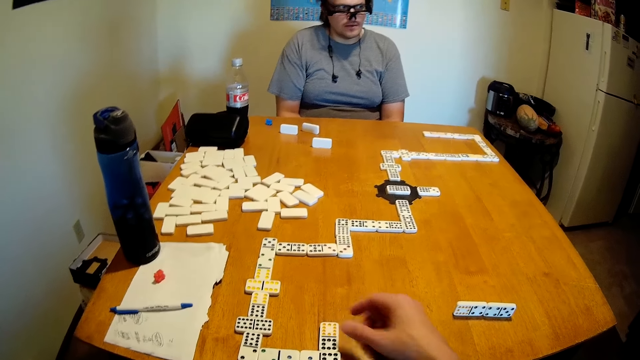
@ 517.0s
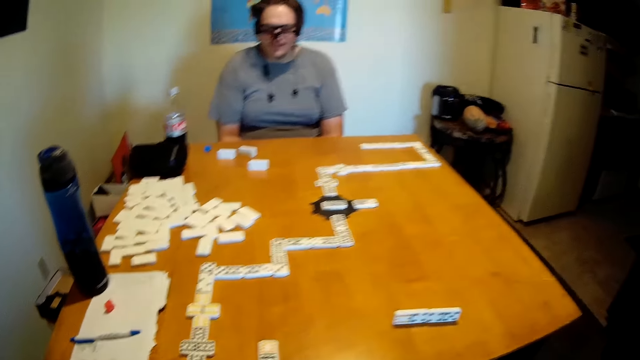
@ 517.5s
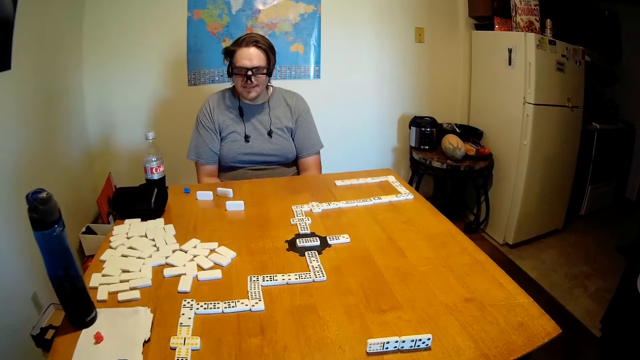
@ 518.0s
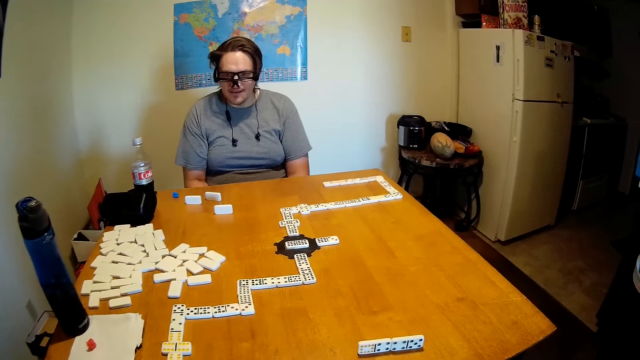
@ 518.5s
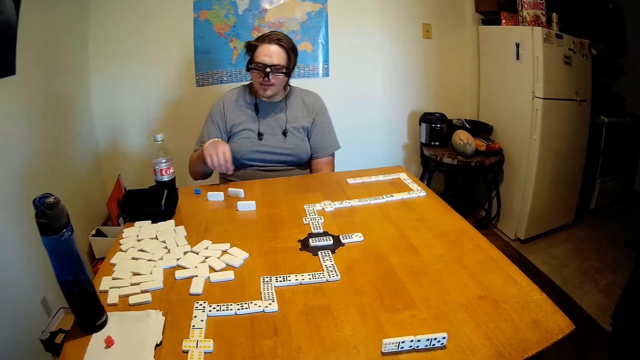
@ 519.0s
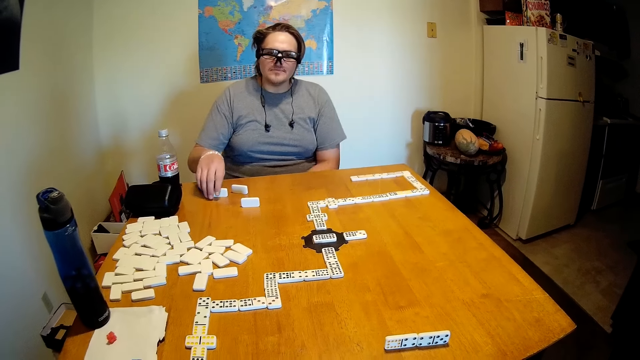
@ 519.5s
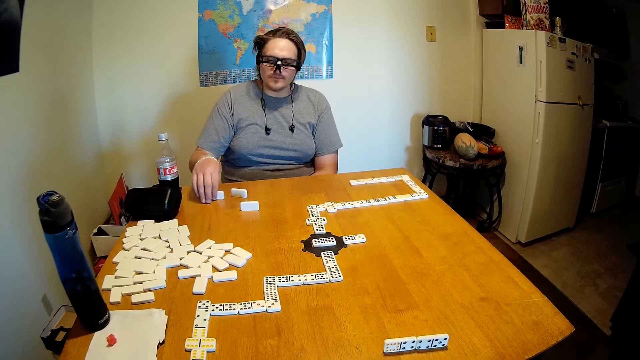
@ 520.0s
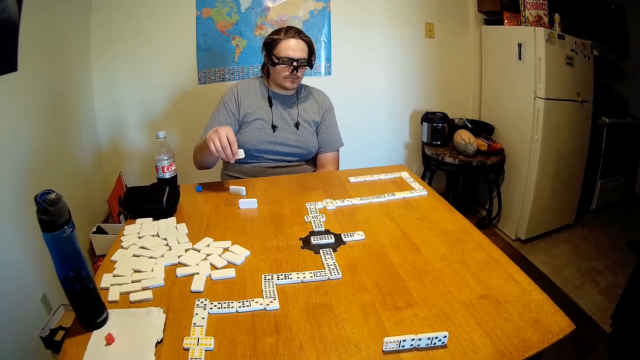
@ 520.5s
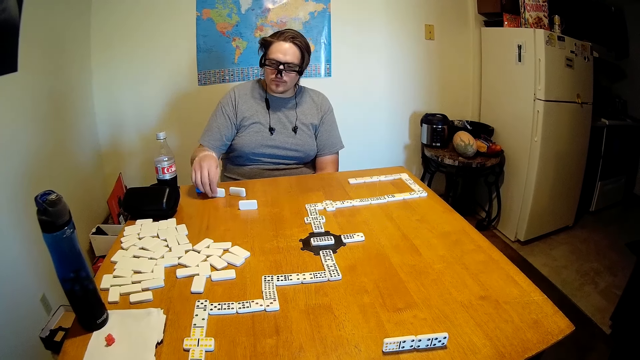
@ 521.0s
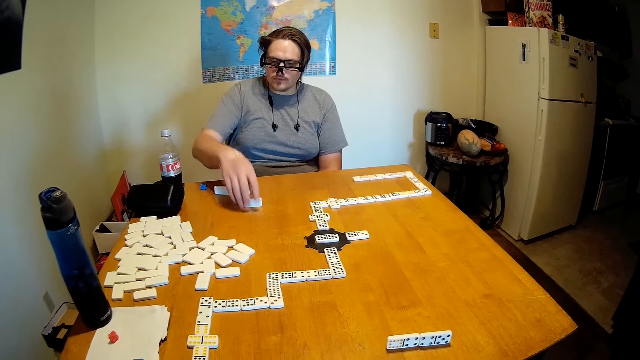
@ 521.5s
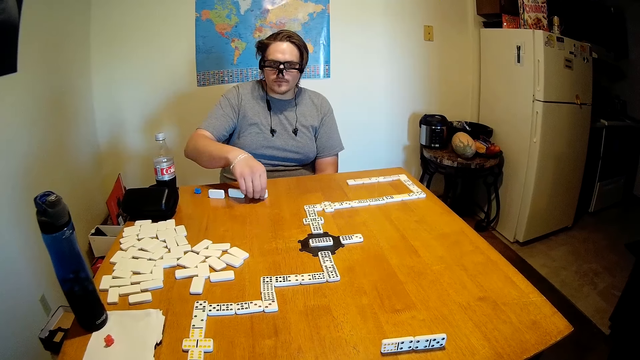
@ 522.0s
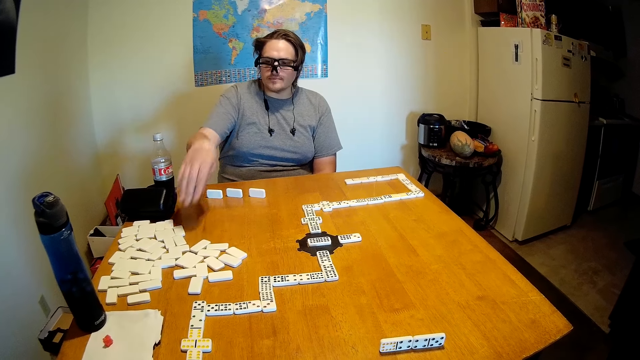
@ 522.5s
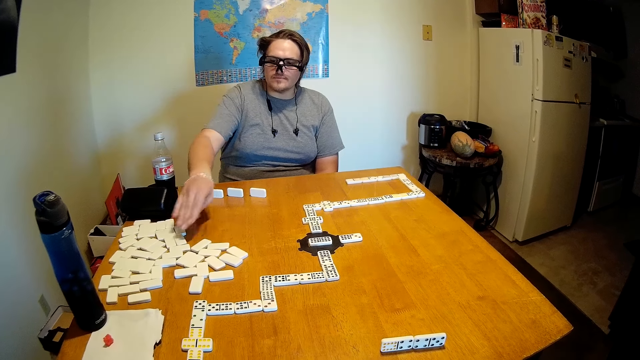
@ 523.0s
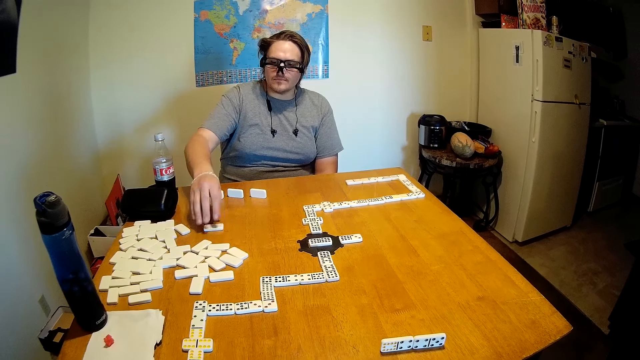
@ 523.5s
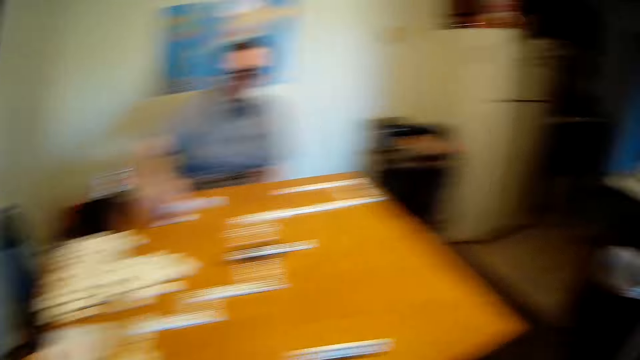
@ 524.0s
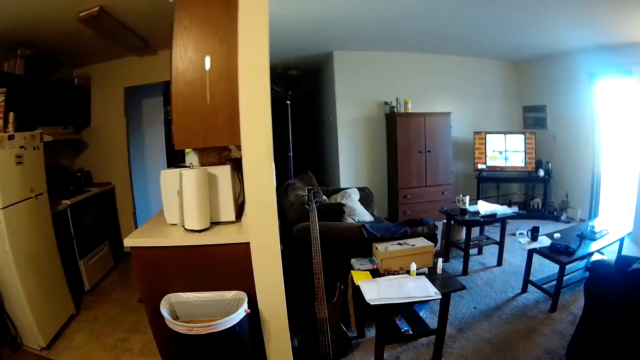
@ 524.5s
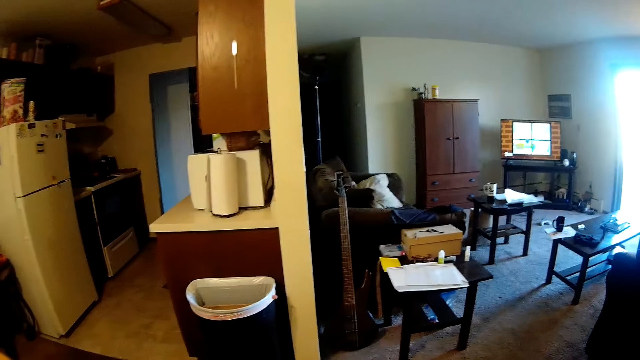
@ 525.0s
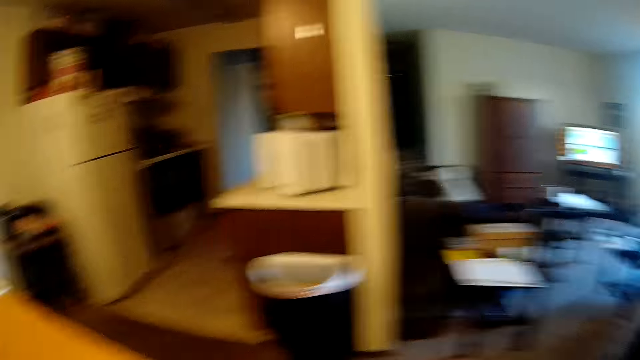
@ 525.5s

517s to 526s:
The camera wearer puts the dominoes in the middle of the table. They look around. A man picks up a domino on the table and puts the domino on the table. The man moves a domino on the table. The man moves a domino on the table again.

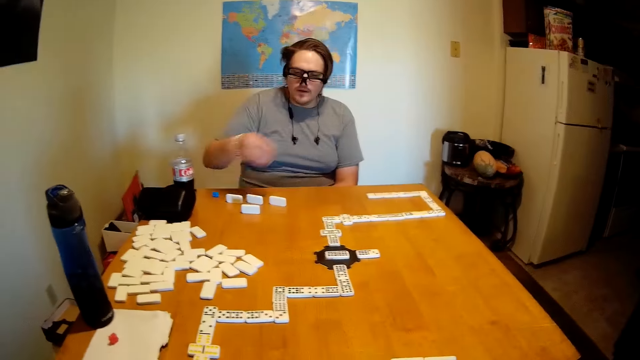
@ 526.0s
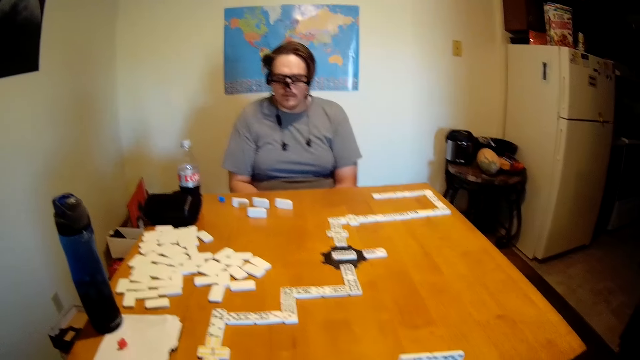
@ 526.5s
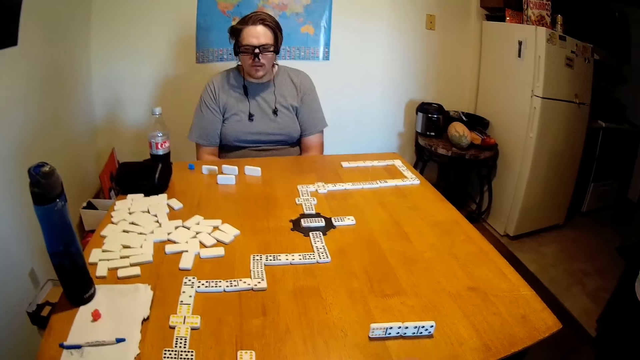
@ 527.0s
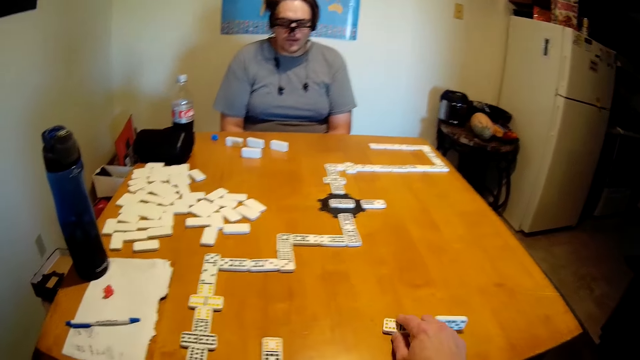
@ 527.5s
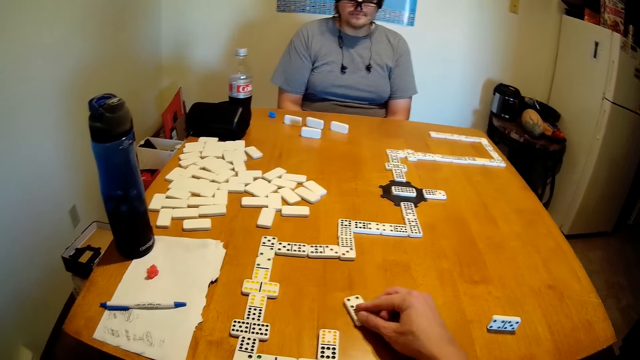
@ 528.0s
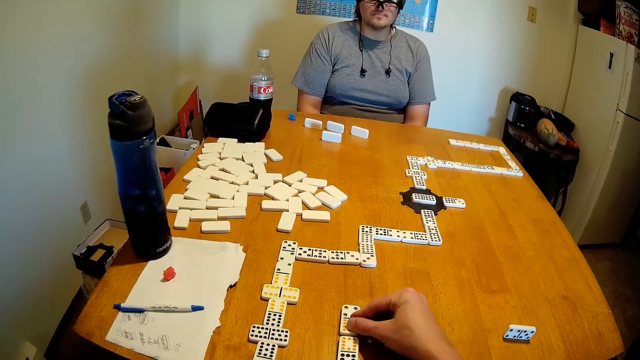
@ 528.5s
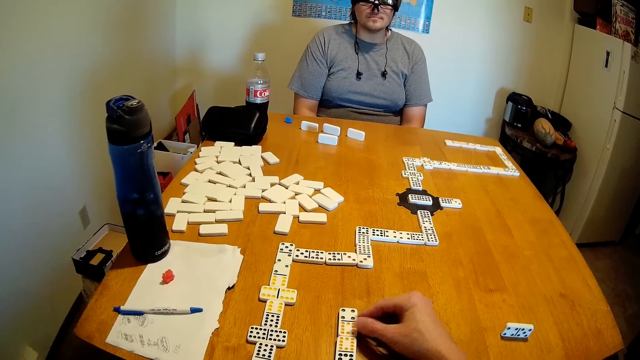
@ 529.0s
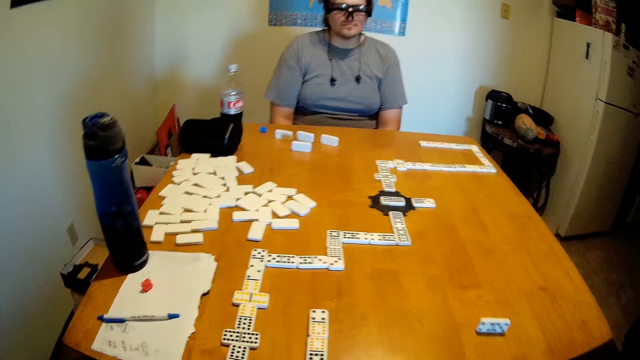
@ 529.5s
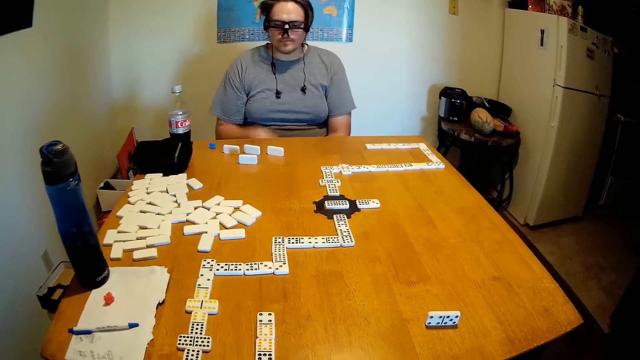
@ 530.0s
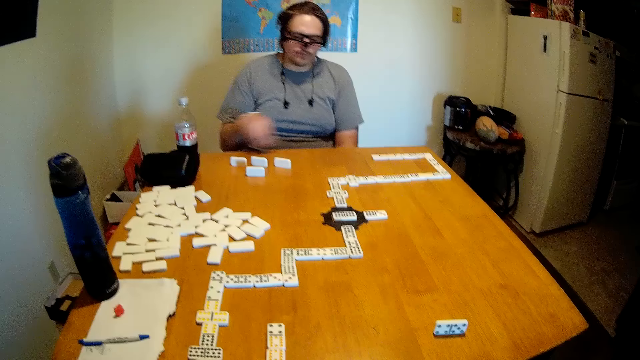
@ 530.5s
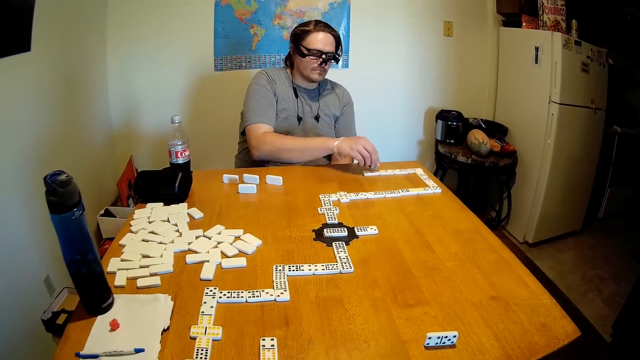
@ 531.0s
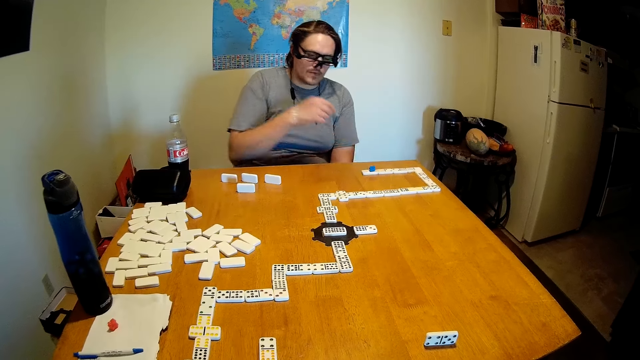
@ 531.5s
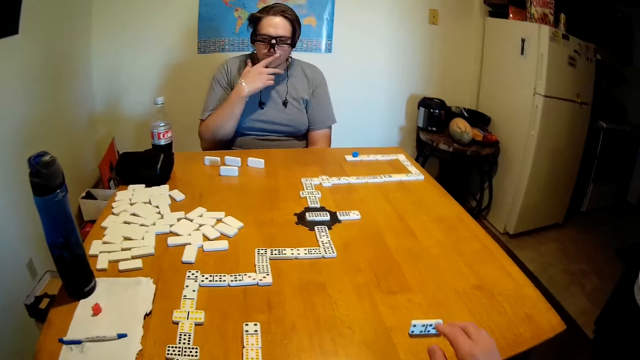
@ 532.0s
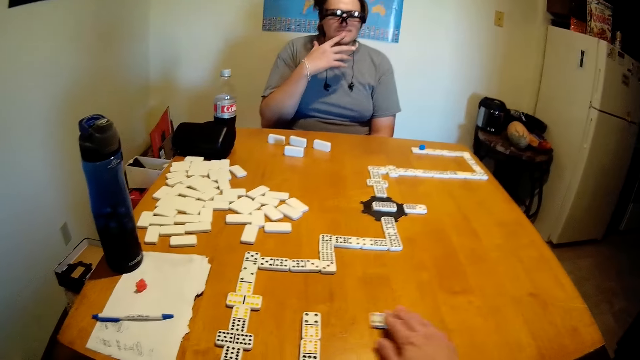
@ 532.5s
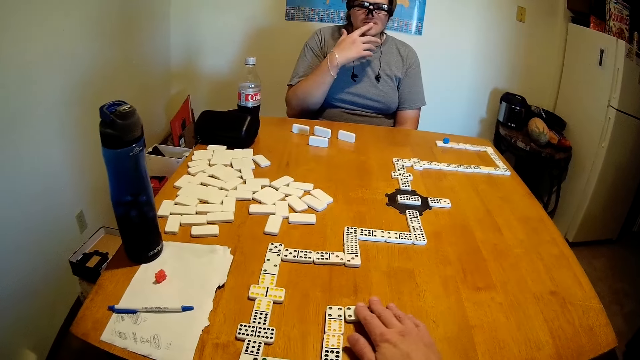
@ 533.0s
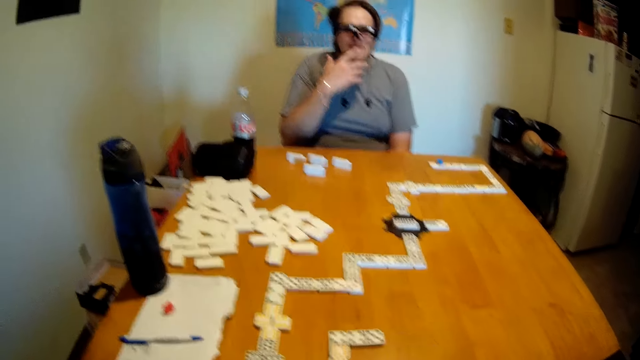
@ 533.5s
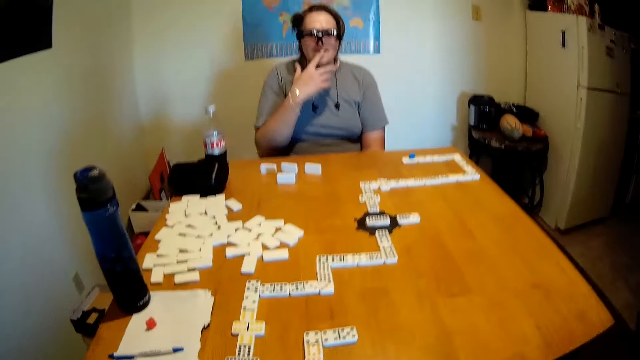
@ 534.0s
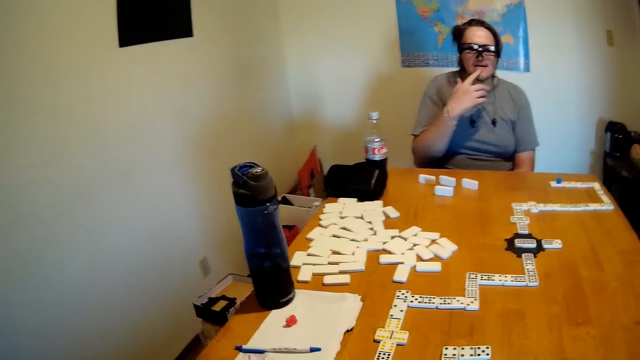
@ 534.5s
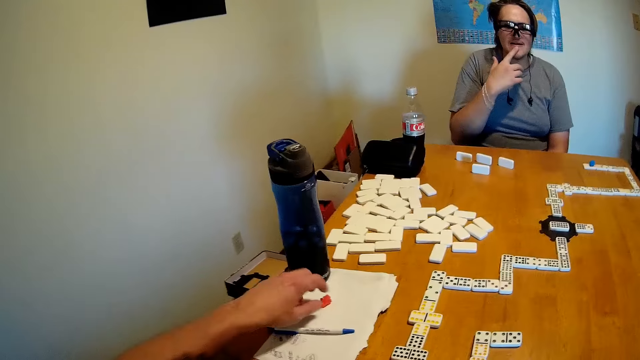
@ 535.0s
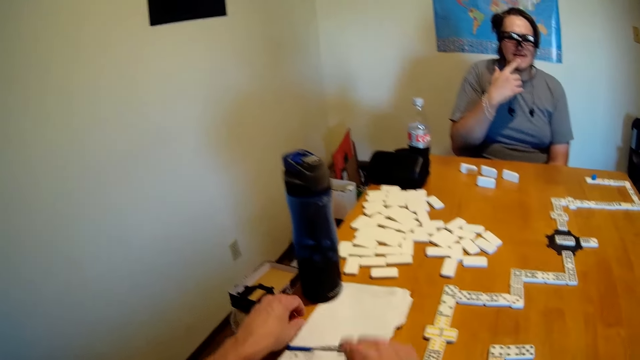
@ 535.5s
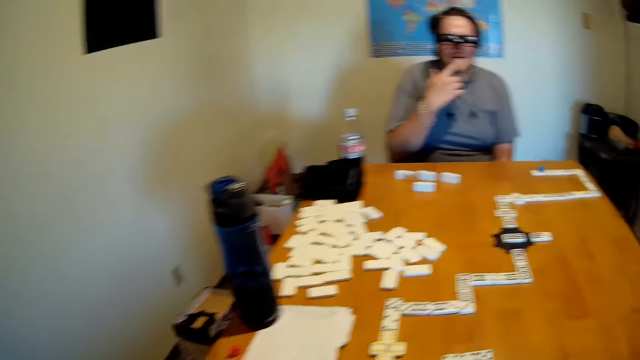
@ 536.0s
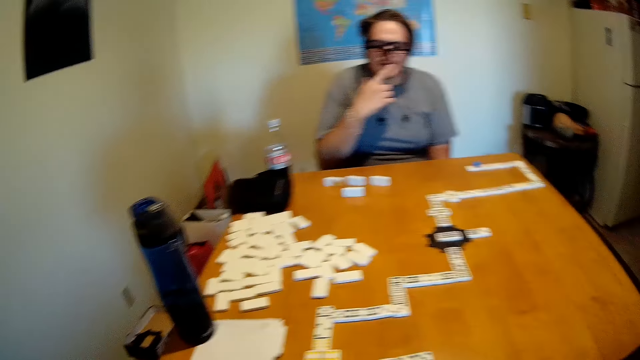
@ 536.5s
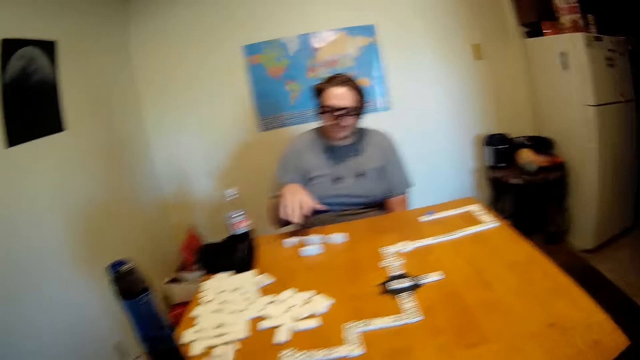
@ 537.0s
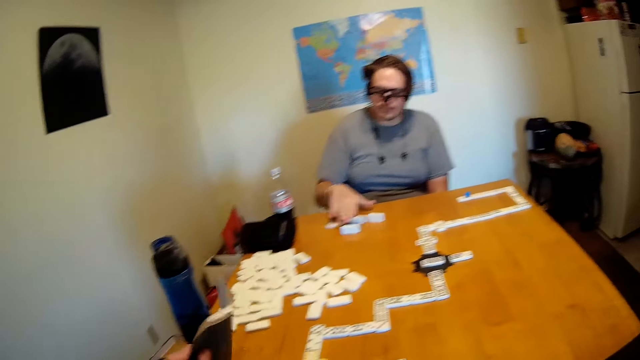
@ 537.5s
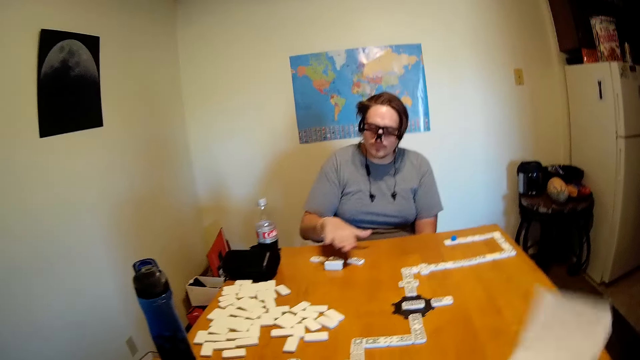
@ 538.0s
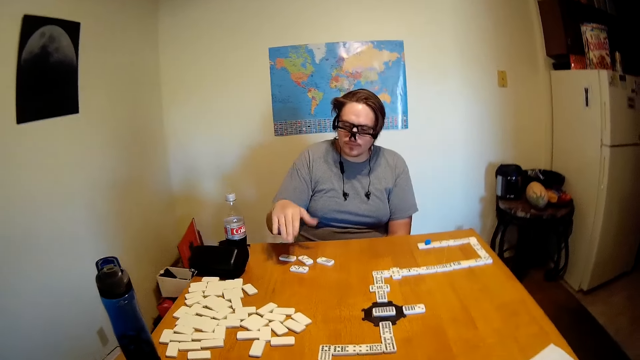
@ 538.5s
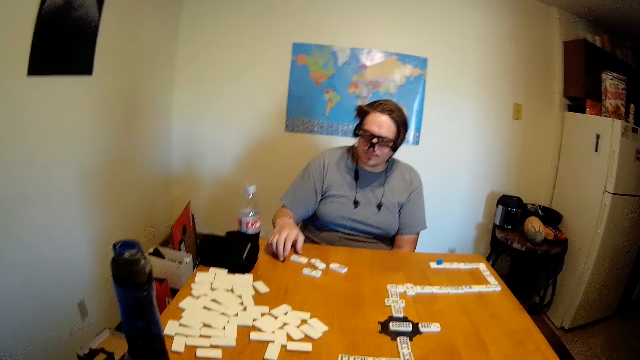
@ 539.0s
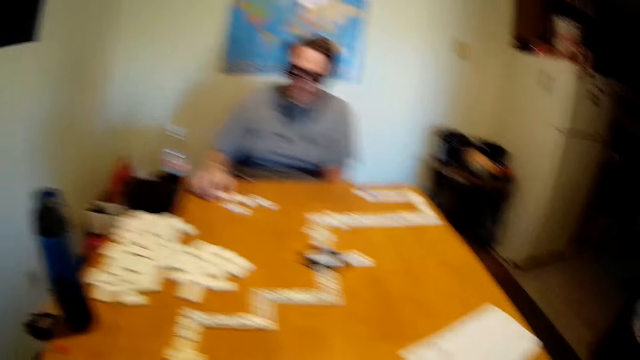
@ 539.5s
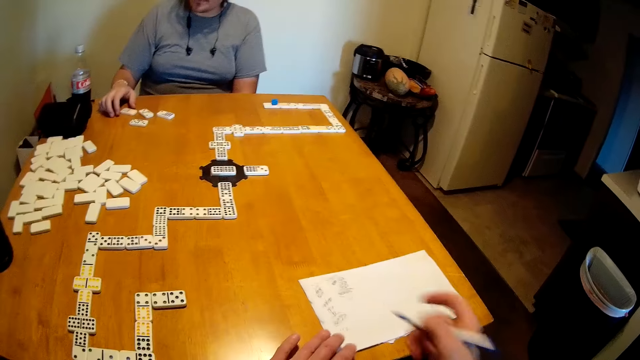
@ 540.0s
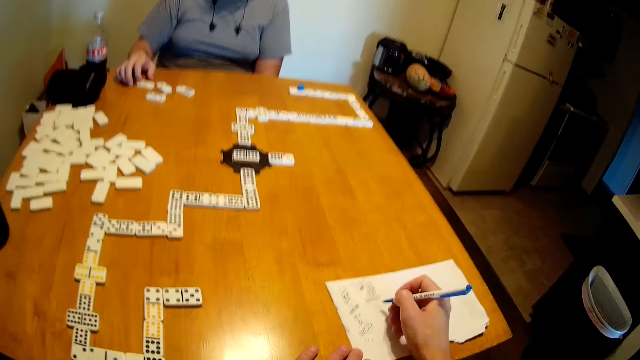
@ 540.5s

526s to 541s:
A man moves his hand backward and looks around. The camera wearer moves a domino on the table. They look around. The man picks up an object on the table and puts the object on the domino. The man touches his mouth. The camera wearer moves the domino on the table. The man looks around. The camera wearer looks around. They move something from a book, pick up a pen on the book, and look around. The man moves a domino on the table. The camera wearer picks up the book on the table and puts the book on the table. They look around. The man holds a domino on the table. The camera wearer moves the book on the table.
